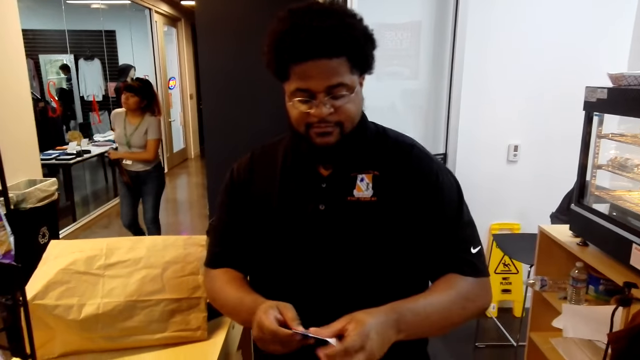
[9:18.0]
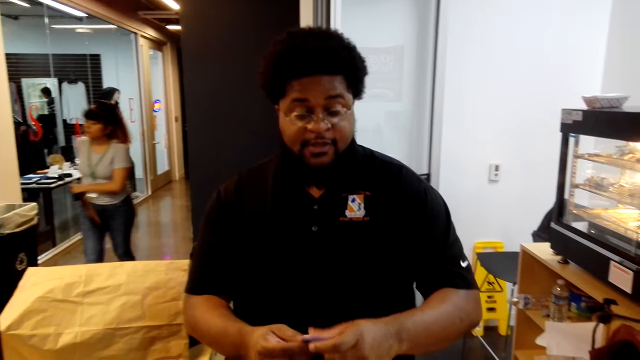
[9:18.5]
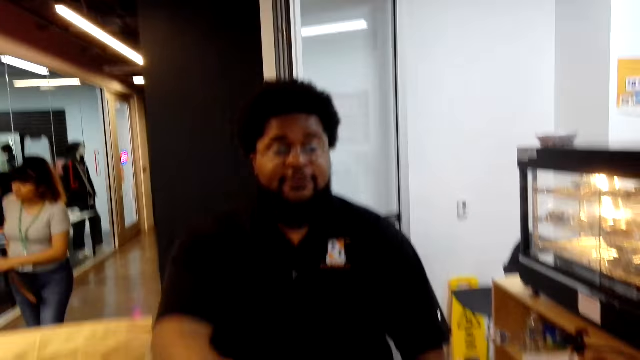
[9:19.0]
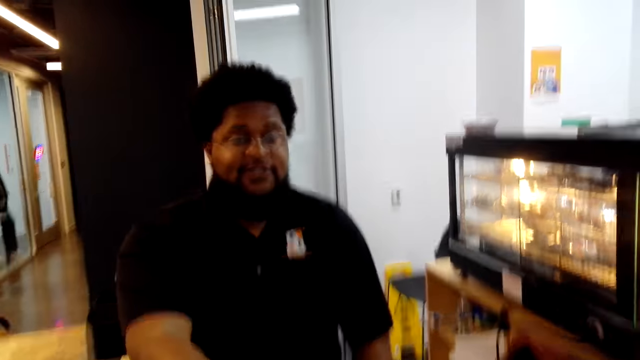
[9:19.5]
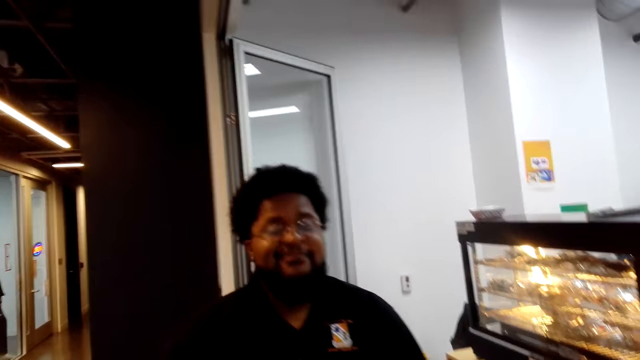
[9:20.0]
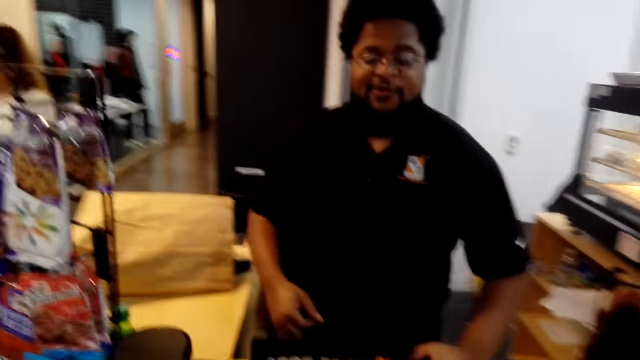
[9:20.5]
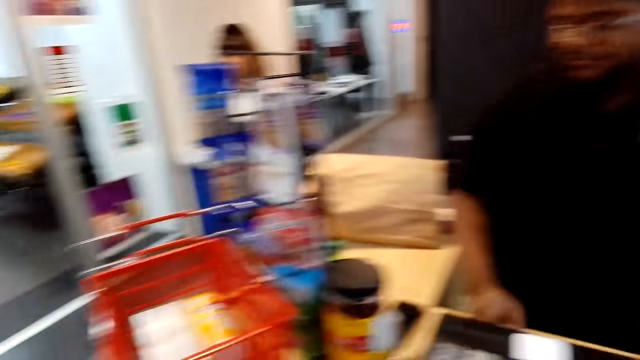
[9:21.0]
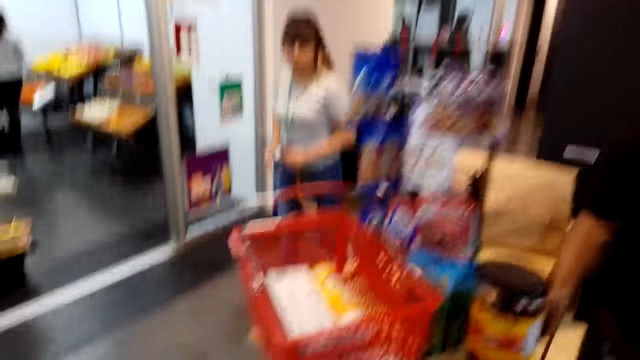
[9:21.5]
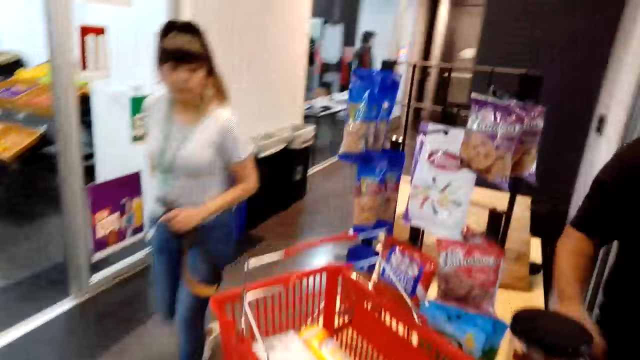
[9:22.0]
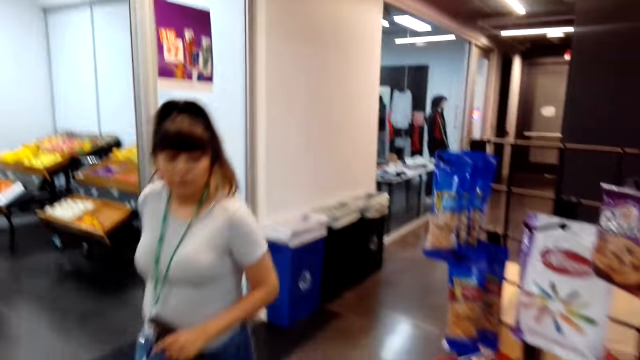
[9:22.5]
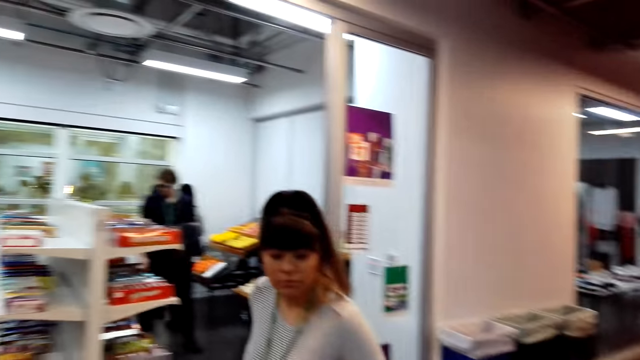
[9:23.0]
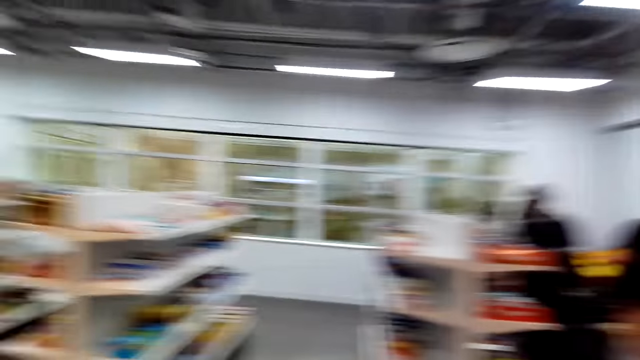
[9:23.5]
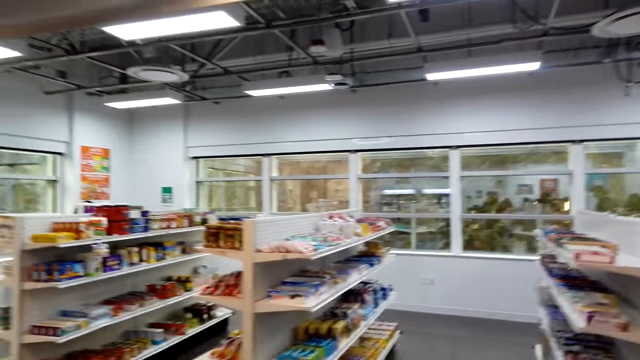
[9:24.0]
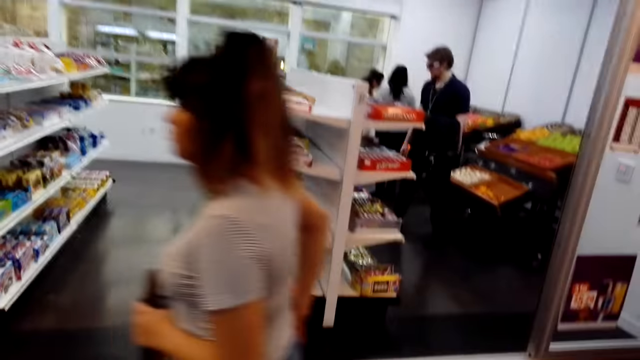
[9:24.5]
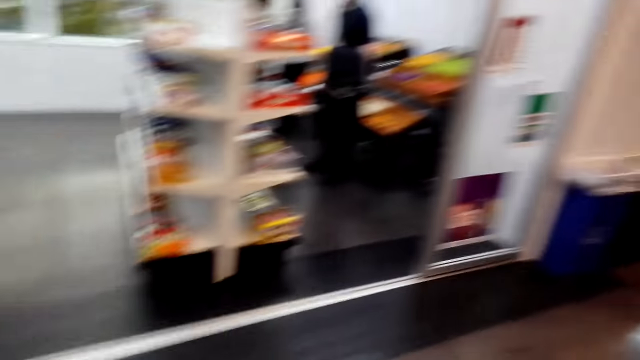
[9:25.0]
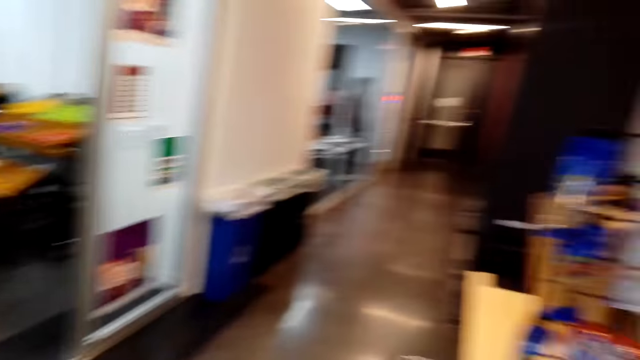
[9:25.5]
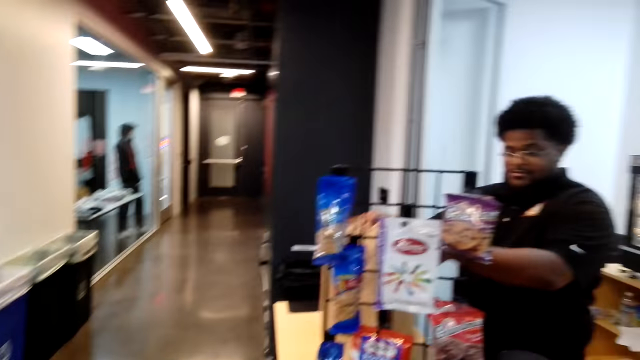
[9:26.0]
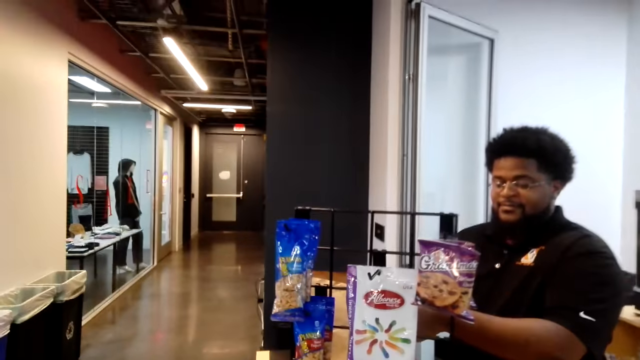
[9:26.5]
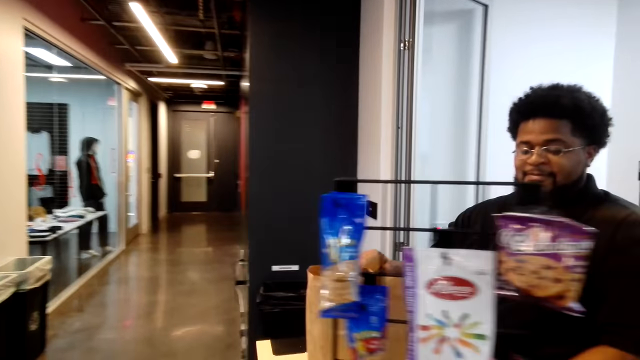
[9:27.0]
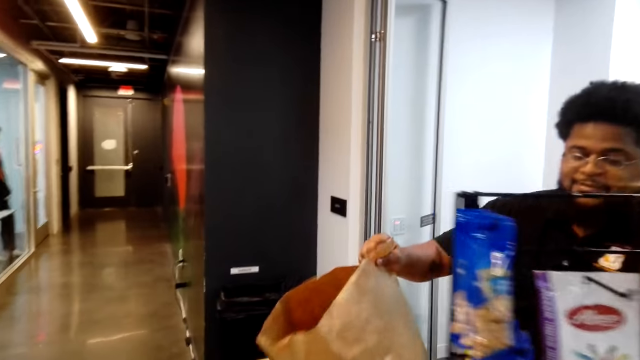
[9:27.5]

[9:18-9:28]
A person puts the phone in the pocket. Another person calculates items for the camera wearer. The other person gives change to the camera wearer. The other person takes out a receipt. The camera wearer looks around. The other person gives the camera wearer a shopping card and receipt. The camera wearer moves around. A third person shops around the supermarket. The camera wearer looks around.

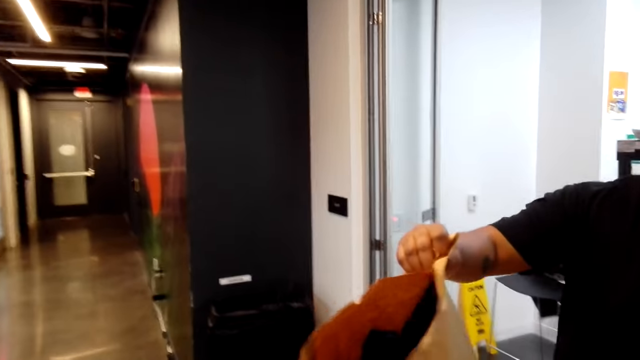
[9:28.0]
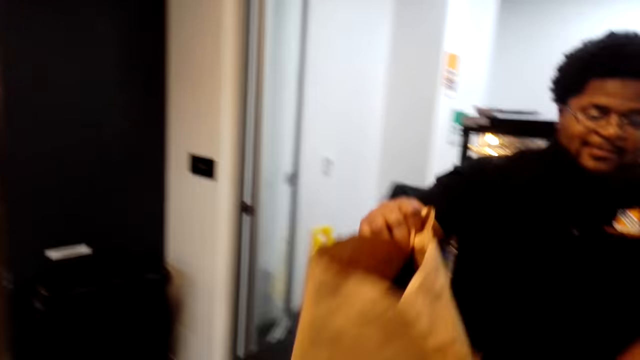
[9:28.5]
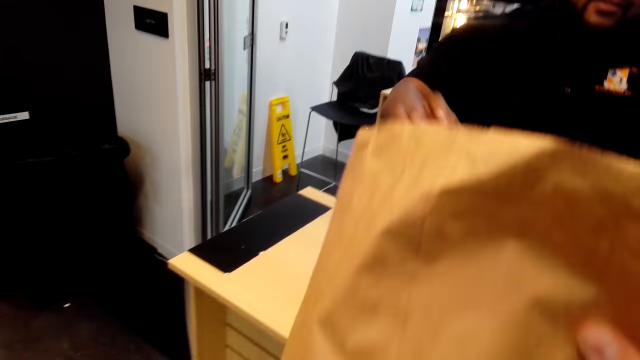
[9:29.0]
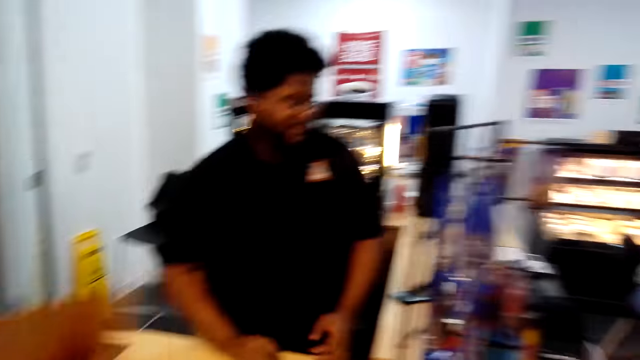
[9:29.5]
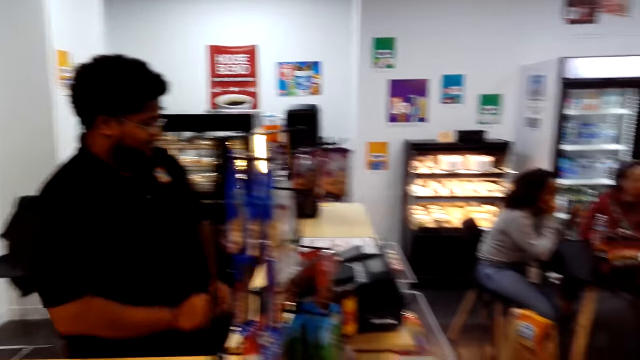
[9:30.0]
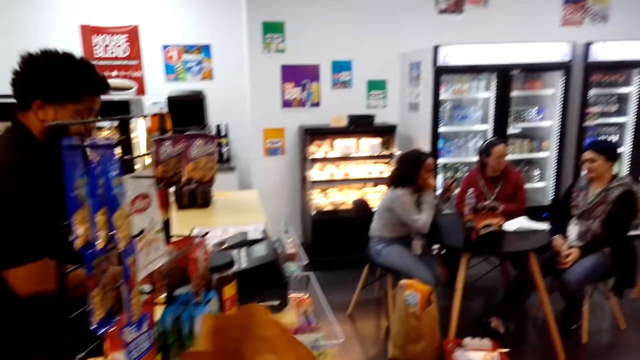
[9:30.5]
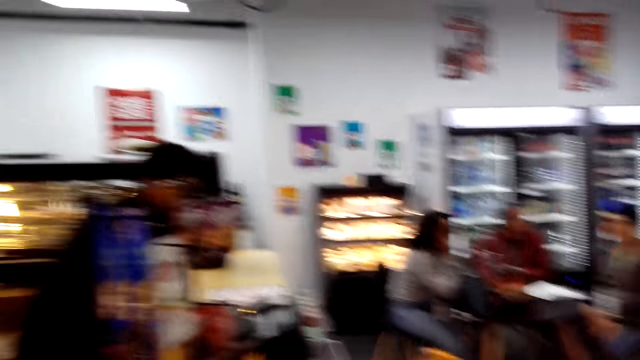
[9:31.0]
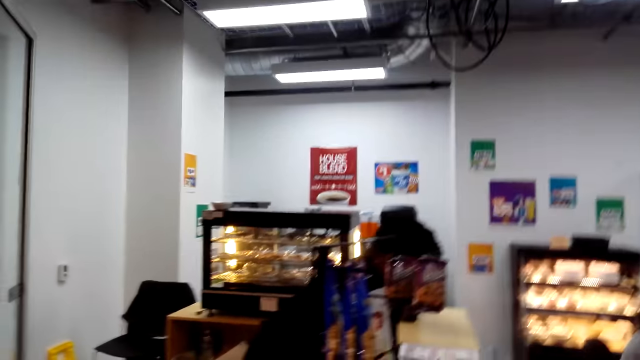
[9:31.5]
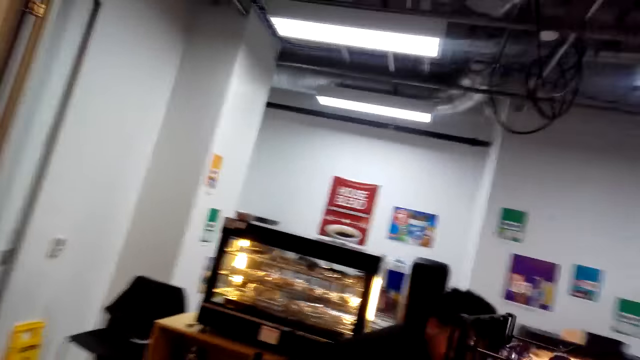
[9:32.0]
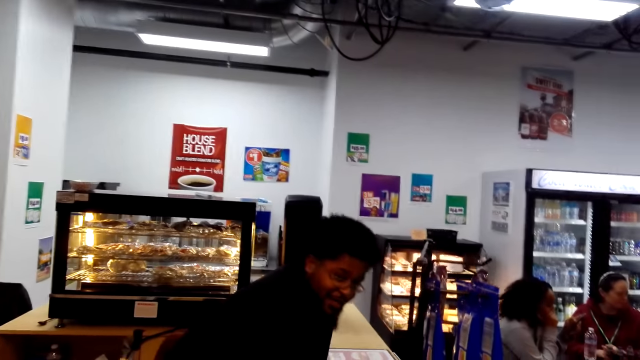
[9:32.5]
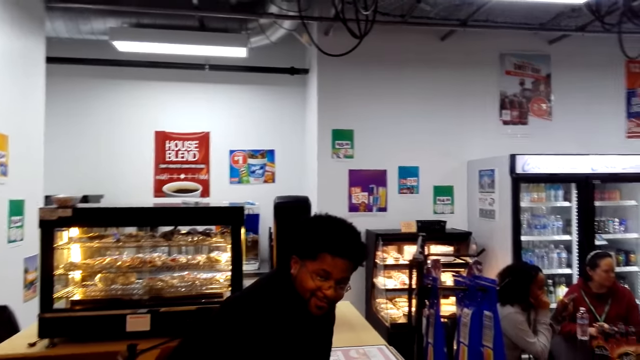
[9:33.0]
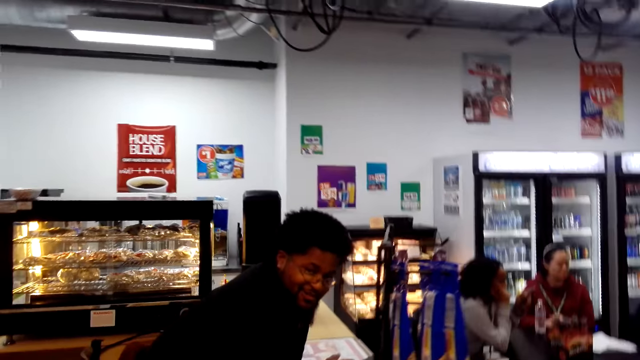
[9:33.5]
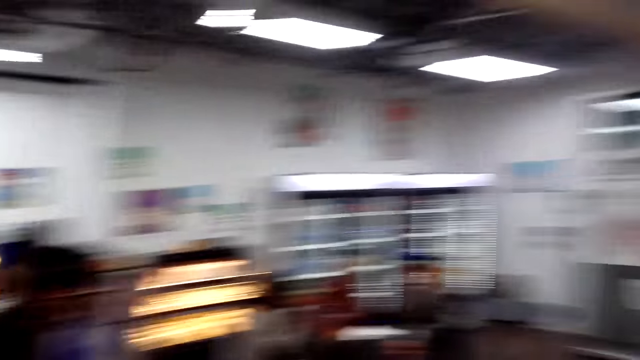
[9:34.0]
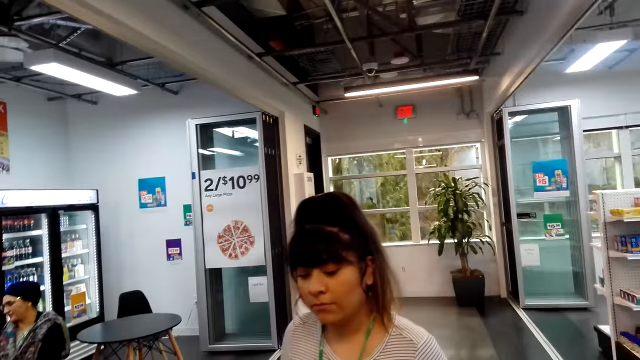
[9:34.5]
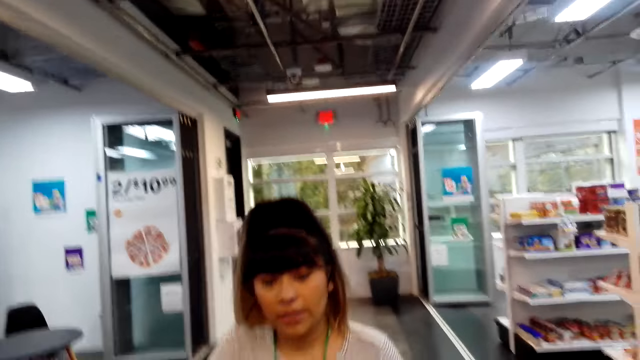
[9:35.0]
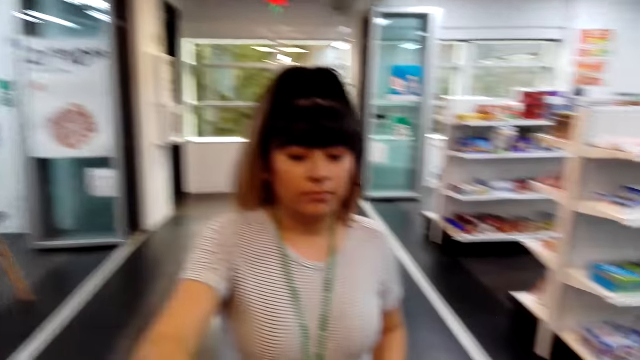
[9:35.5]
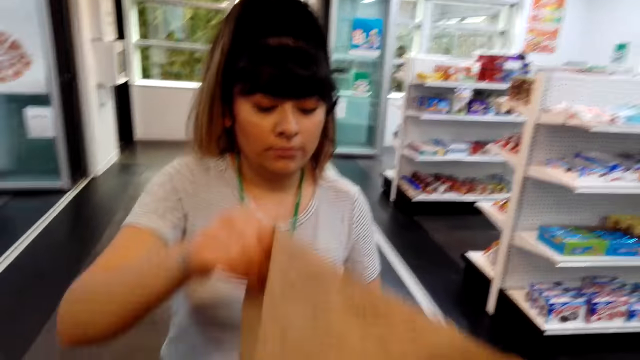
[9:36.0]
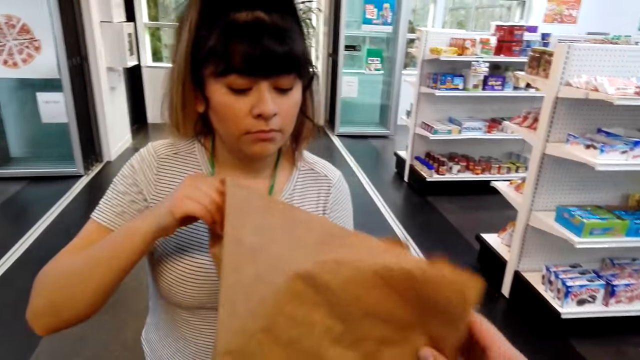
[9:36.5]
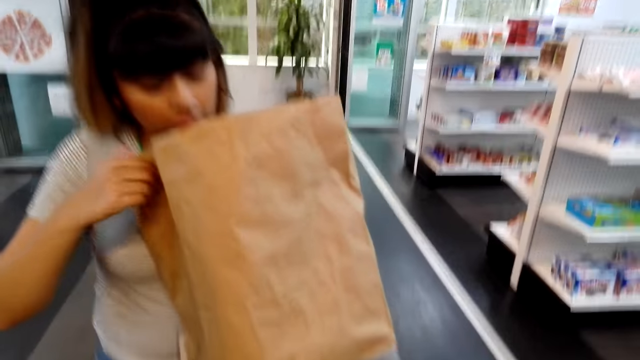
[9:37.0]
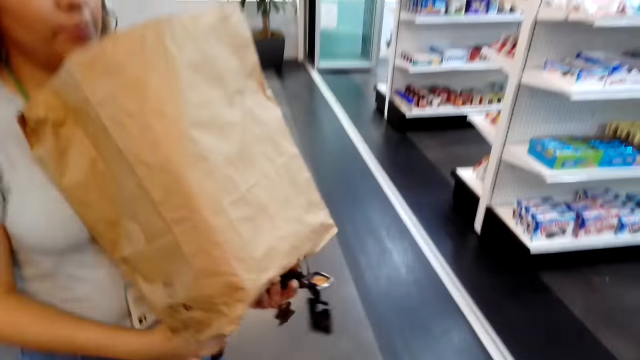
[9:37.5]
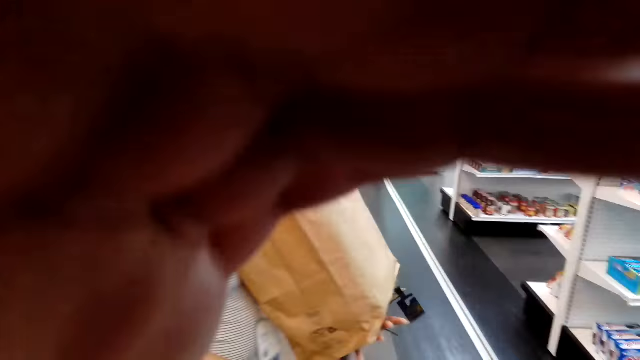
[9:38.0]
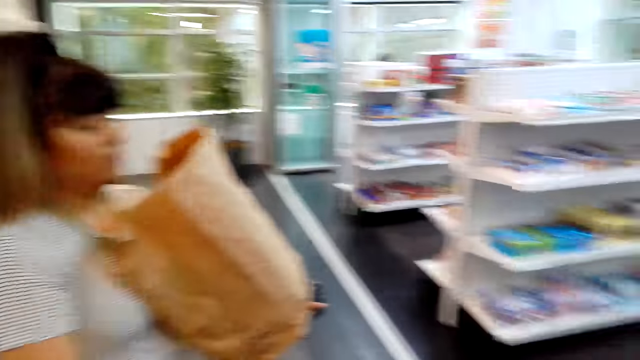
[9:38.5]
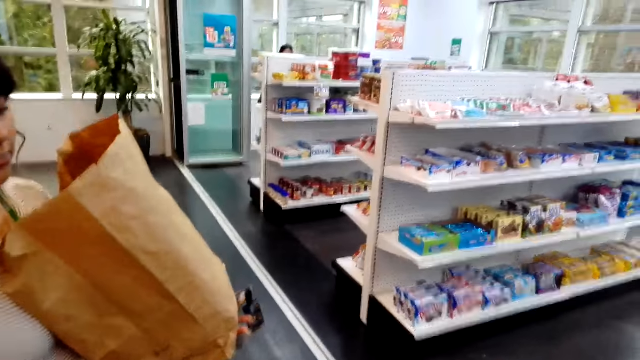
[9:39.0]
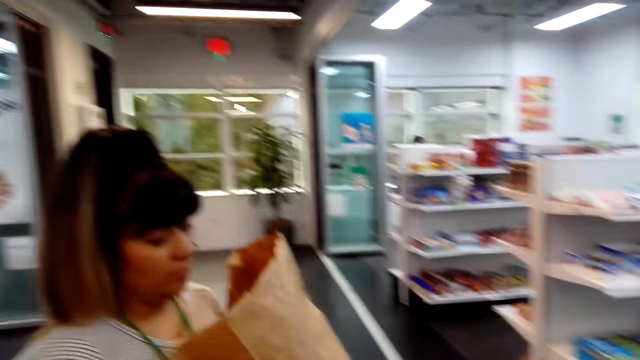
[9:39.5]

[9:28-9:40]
A person gives the camera wearer the shopping bag. The camera wearer picks the bought items from the person. Another person sits around the supermarket. A third person sits in the supermarket near a fourth person. The first person leans on the counter. The camera wearer walks around. The first person talks with the camera wearer. A fifth person stands near the camera wearer. The camera wearer looks around. The fifth person holds the shopping bag. The camera wearer removes a hand from the shopping bag. The fifth person takes the shopping bag from the camera wearer, looks in the shopping bag, and carries the shopping bag. The camera wearer adjusts the head camera.
